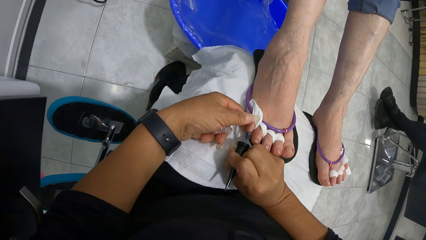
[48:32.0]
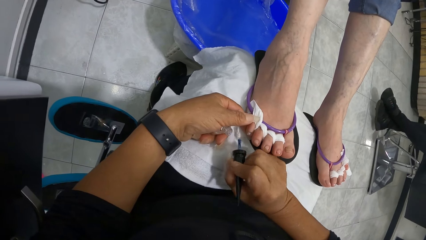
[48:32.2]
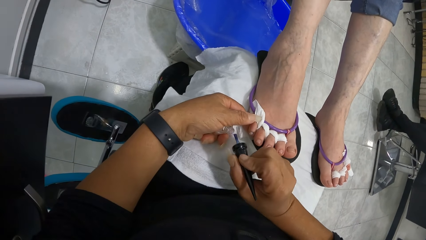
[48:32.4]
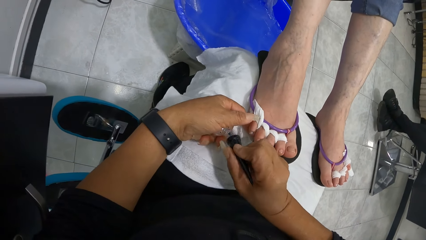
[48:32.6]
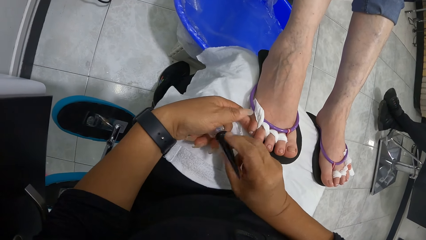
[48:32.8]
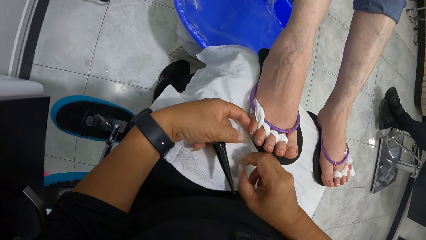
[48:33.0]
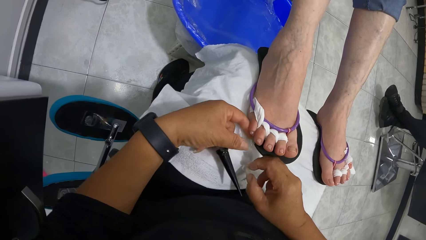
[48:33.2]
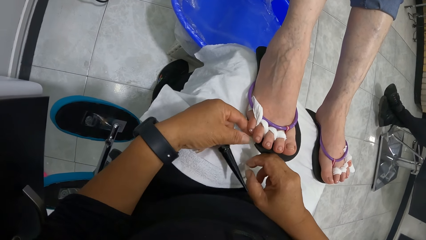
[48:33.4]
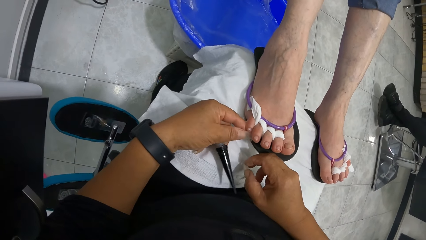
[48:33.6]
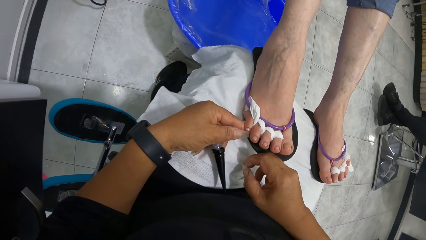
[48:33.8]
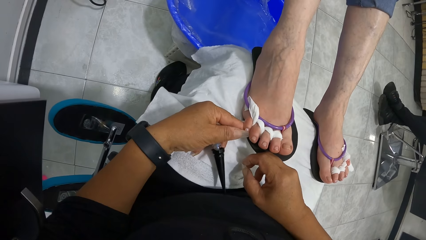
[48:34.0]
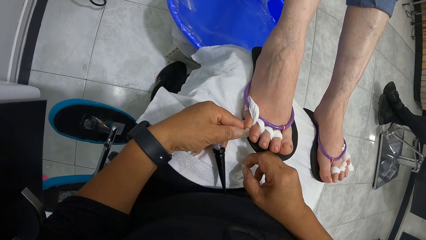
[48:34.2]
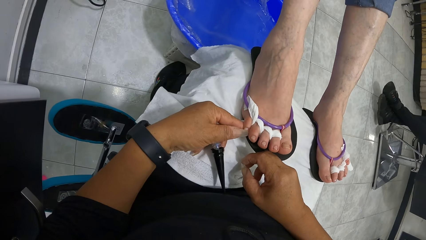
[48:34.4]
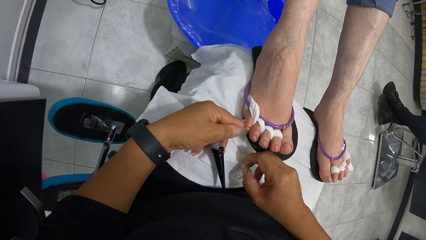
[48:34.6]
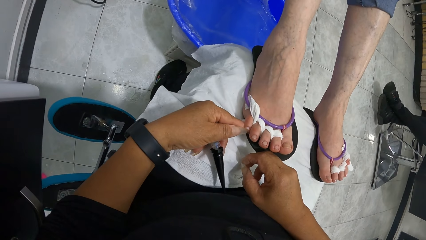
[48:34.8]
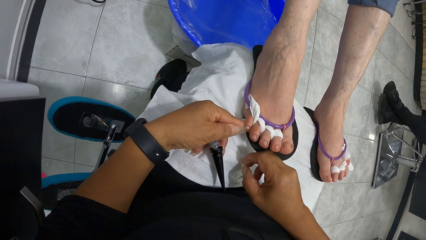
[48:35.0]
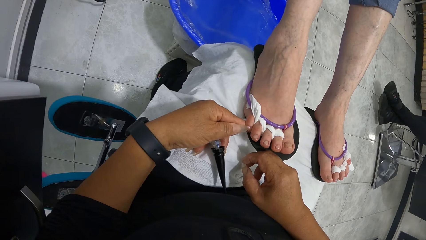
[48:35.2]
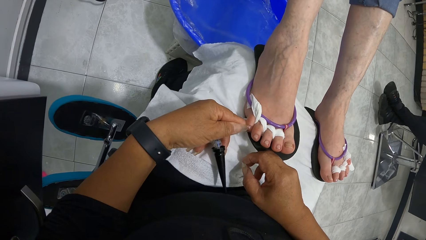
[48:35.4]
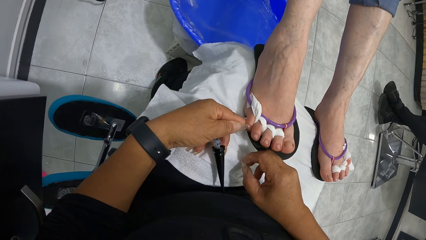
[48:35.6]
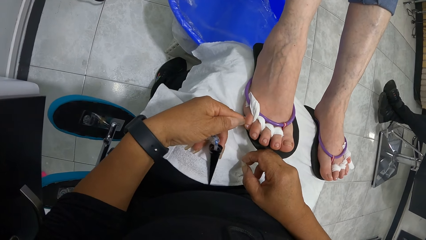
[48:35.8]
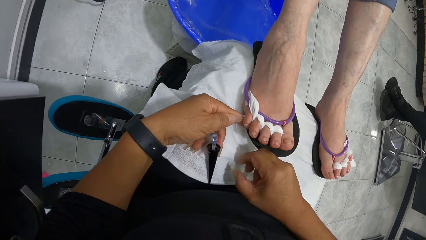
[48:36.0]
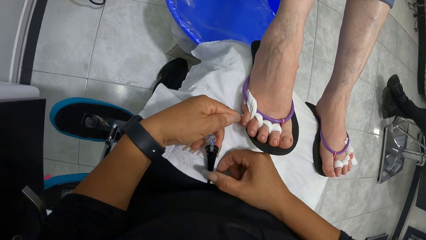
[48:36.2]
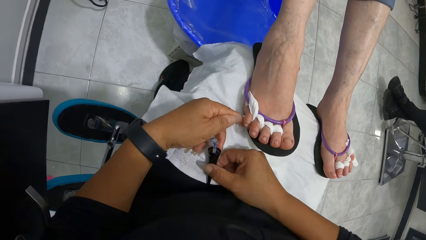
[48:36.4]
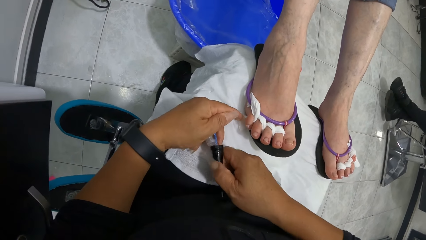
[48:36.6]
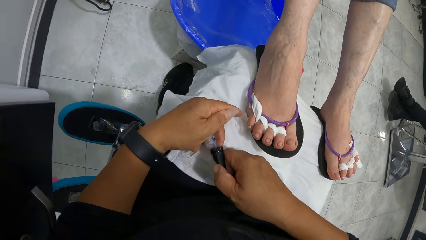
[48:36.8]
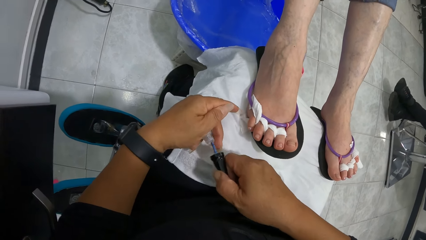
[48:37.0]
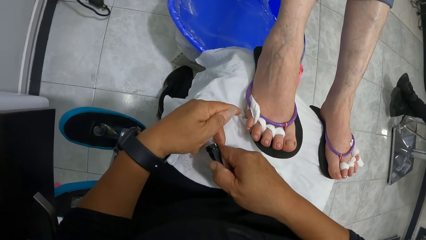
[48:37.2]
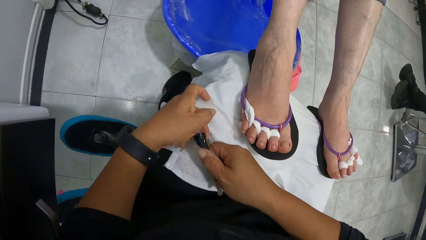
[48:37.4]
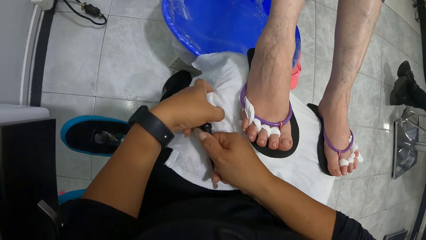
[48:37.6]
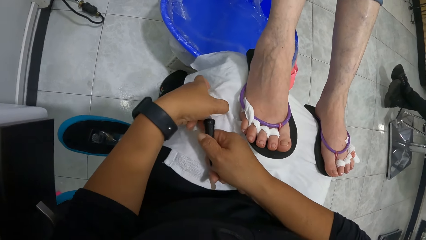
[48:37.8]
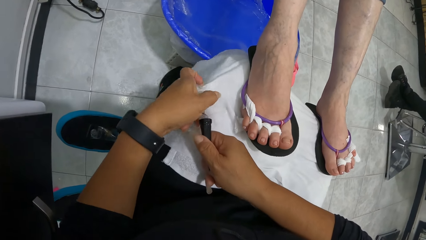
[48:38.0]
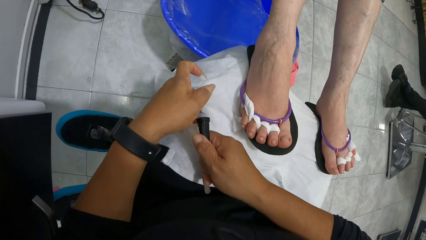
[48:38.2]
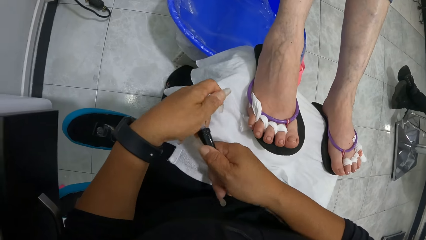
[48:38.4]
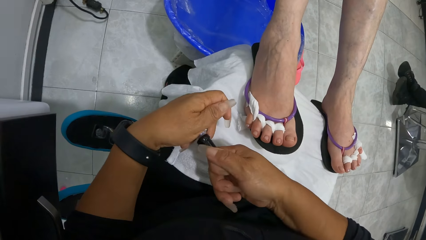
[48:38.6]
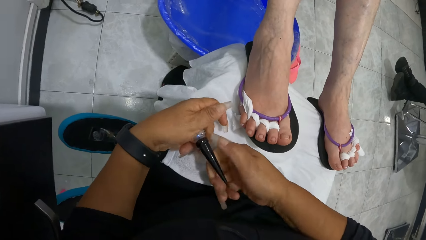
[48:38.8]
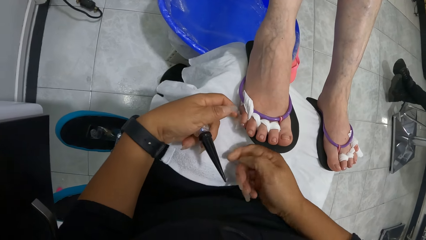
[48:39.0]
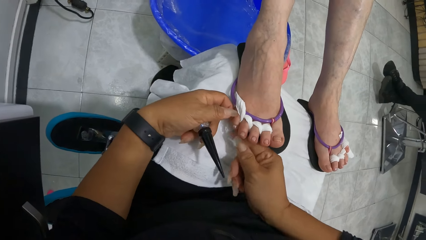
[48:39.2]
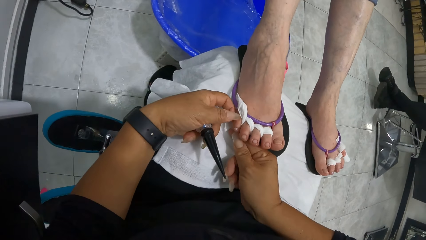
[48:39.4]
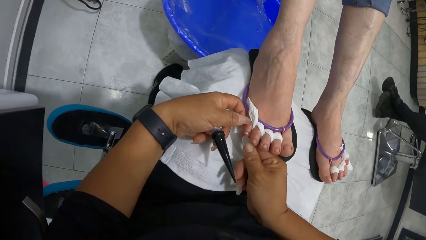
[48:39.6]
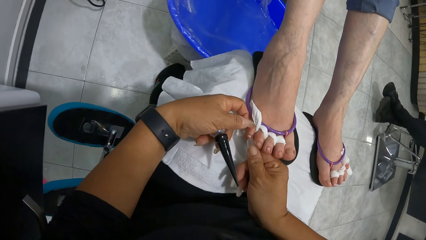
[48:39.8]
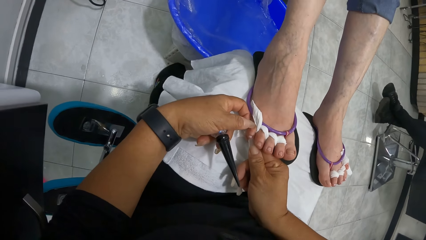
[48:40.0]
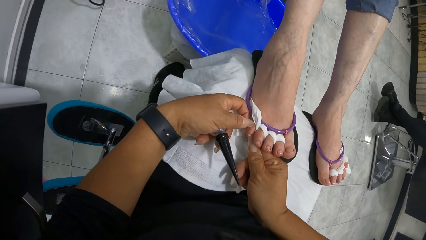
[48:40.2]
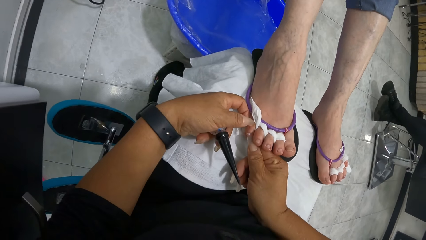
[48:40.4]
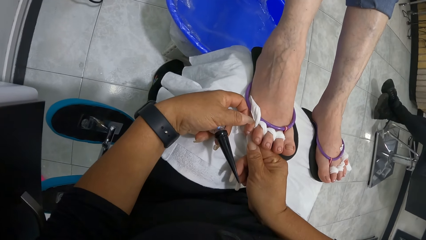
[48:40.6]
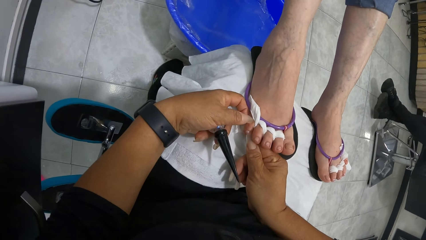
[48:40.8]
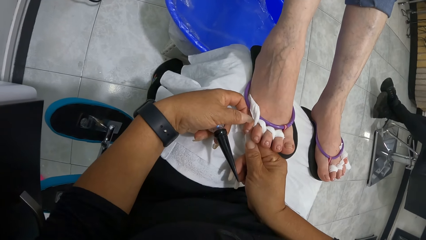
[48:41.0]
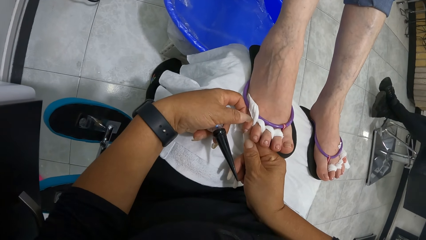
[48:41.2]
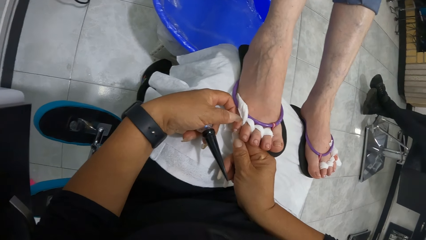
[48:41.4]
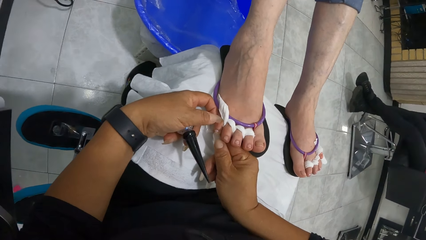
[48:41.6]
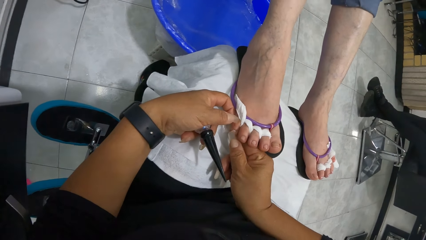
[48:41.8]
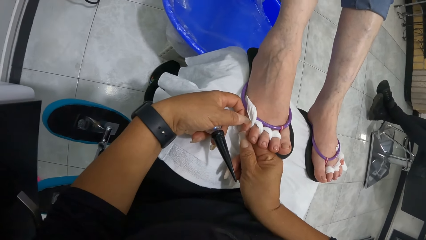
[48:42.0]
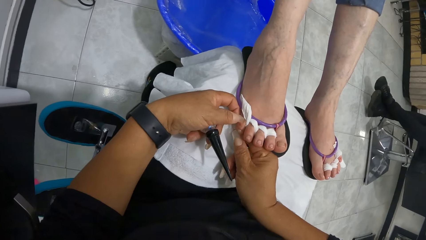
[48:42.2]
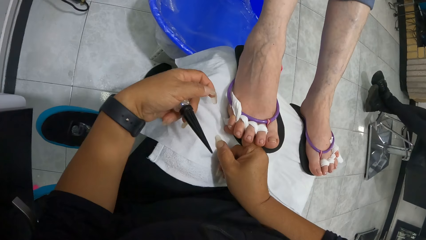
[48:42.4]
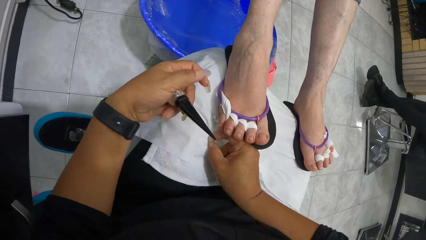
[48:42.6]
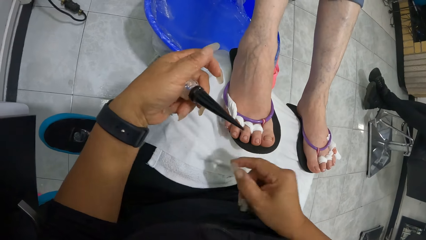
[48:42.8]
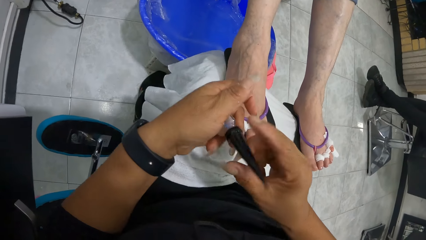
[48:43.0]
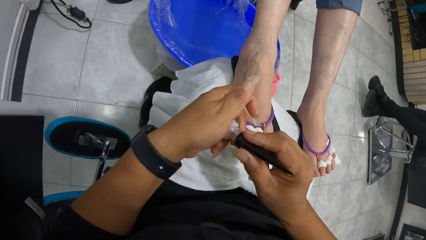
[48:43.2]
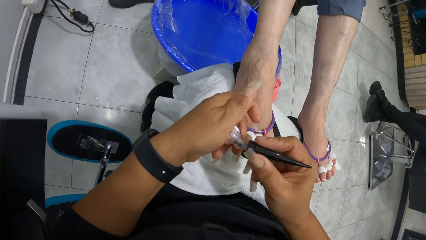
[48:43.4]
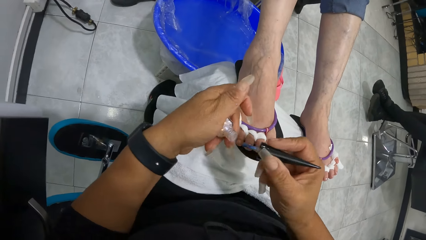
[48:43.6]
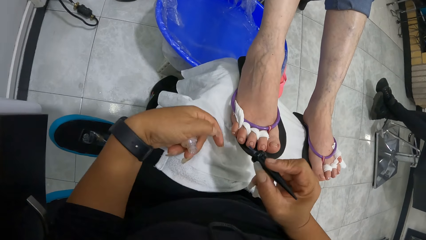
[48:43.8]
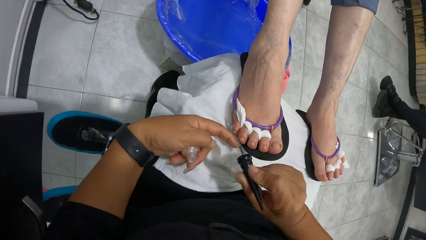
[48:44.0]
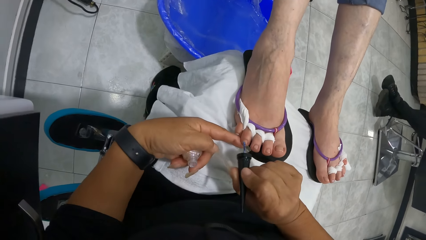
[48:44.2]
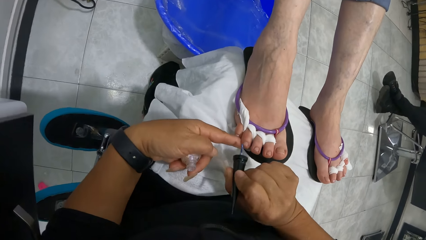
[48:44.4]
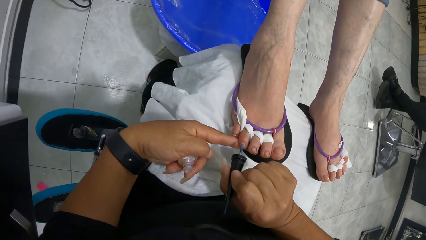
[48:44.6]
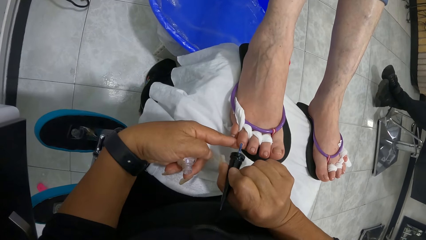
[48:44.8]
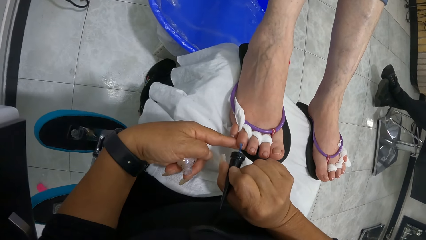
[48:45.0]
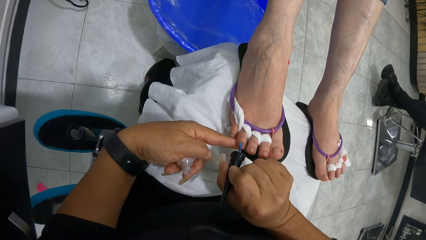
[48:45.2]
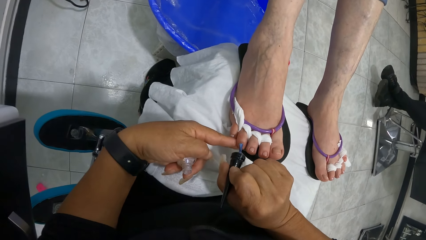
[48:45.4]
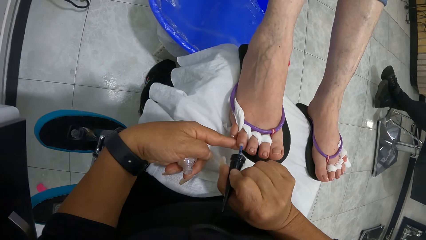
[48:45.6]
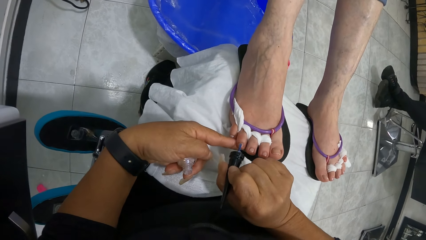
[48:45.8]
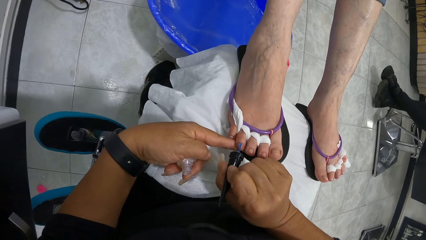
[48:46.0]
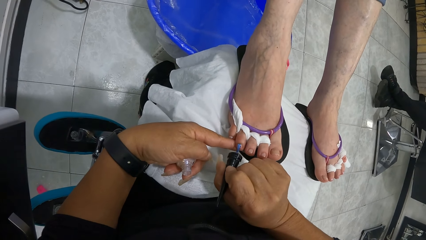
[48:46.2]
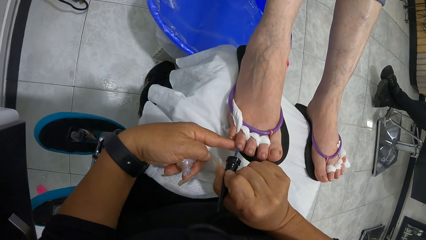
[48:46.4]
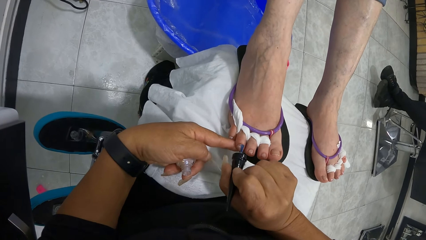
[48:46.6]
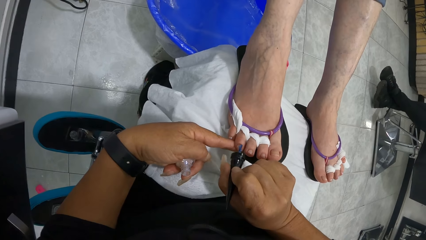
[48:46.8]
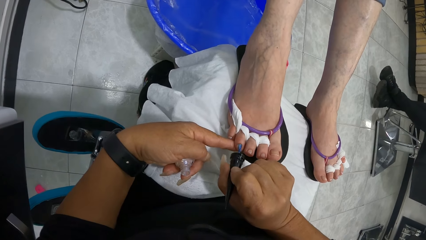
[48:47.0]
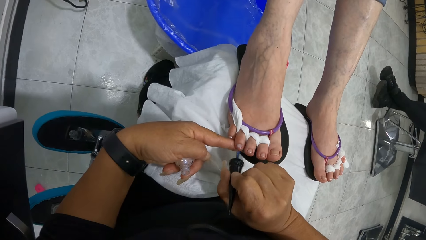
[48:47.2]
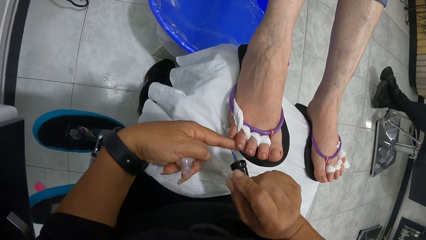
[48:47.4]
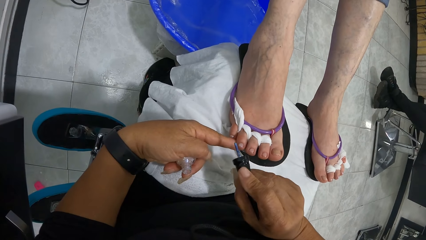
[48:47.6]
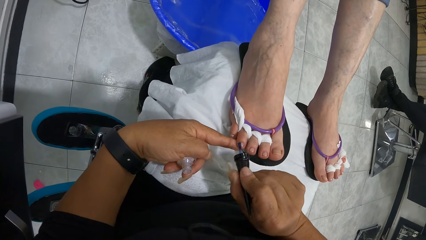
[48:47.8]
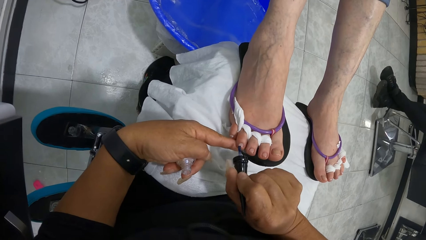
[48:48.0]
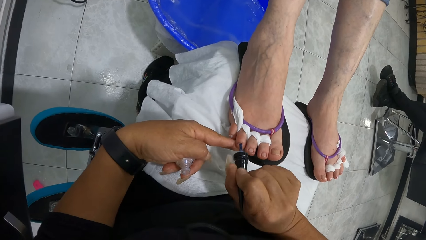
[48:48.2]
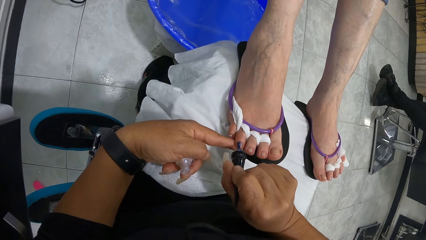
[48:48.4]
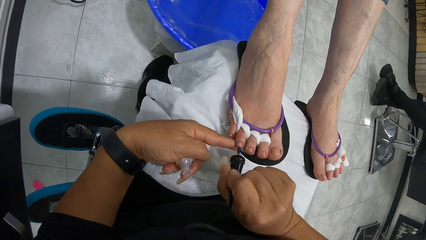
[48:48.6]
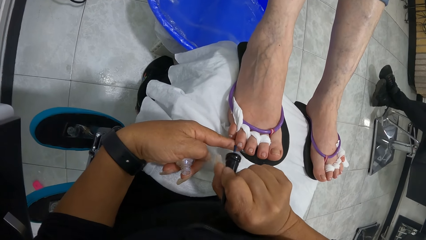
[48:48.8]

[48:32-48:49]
The camera wearer dips the nail polish brush in her right hand into the bottle of nail polish in her left hand. She cleans the woman's right toe with her left hand. She touches the nails of the woman. She dips the cutex stick in the cutex. She closes the bottle of nail polish in her left hand with her right hand. She cleans her left hand on the towel on her legs. She places her left hand on the woman's right toe. She touches the nails of the woman. She cleans the woman's right toe with her left hand. She takes the nail polish brush from the bottle of nail polish in her left hand with her right hand. She places her left hand on the woman's right toe. She paints the woman's right toe with the nail polish brush in her right hand.
